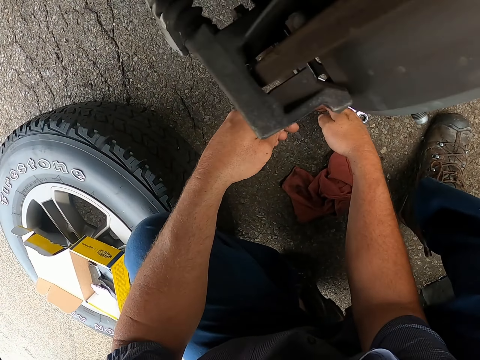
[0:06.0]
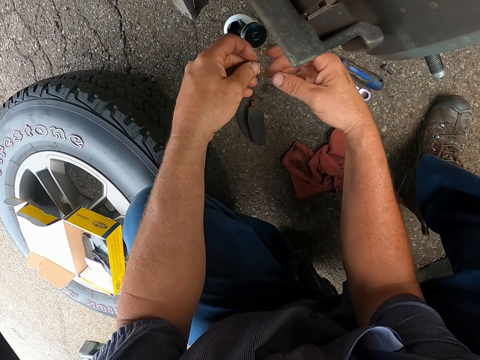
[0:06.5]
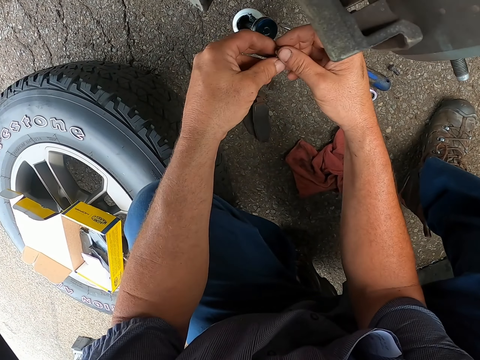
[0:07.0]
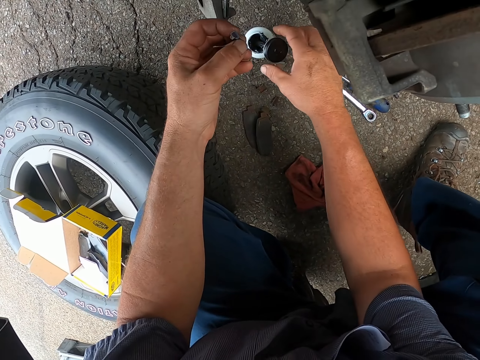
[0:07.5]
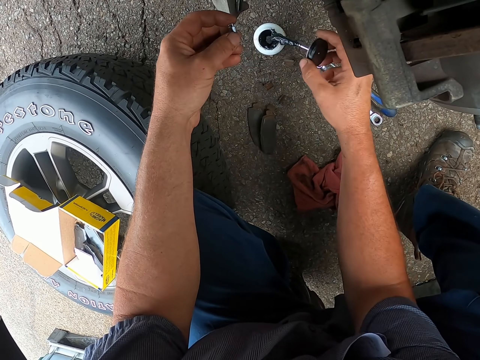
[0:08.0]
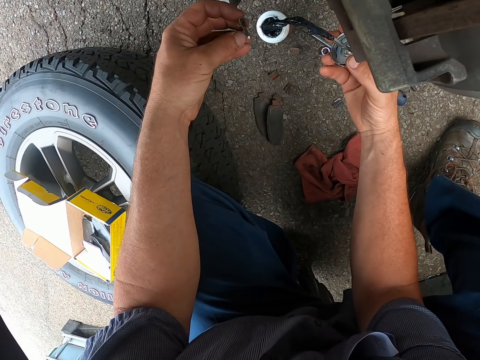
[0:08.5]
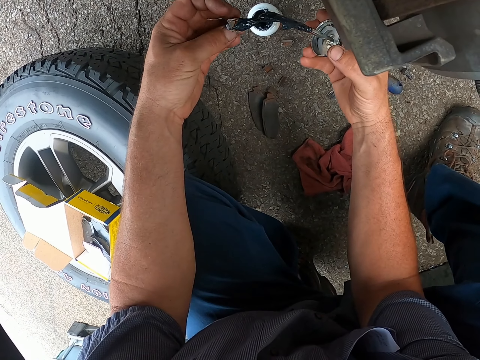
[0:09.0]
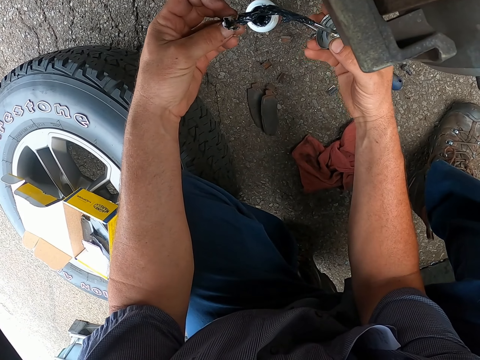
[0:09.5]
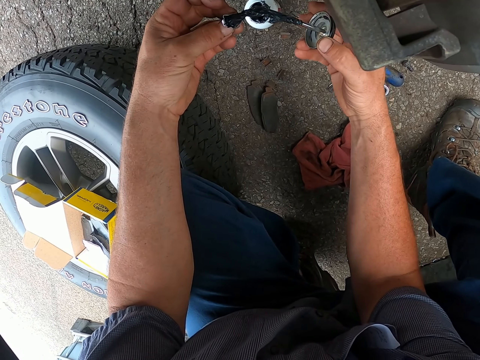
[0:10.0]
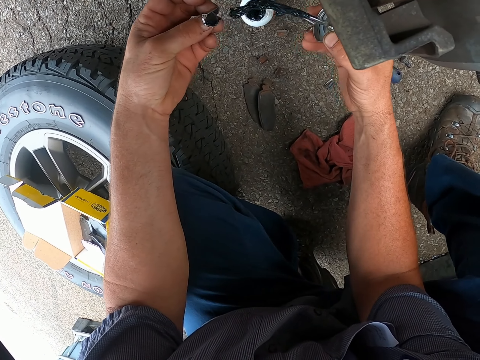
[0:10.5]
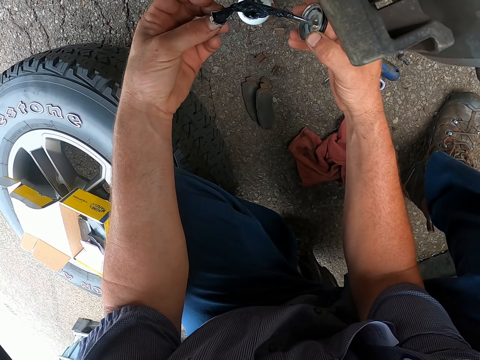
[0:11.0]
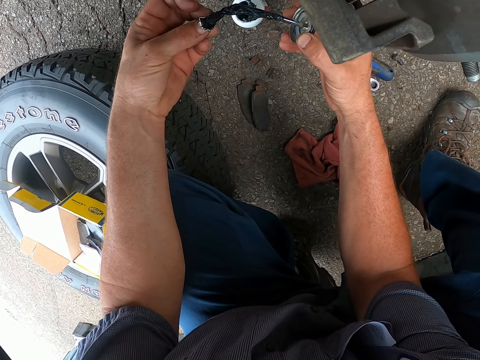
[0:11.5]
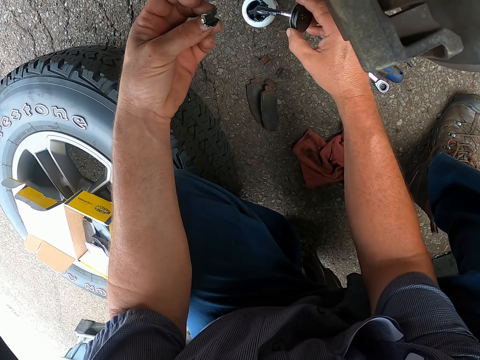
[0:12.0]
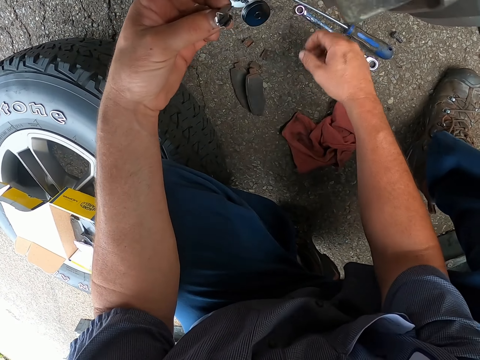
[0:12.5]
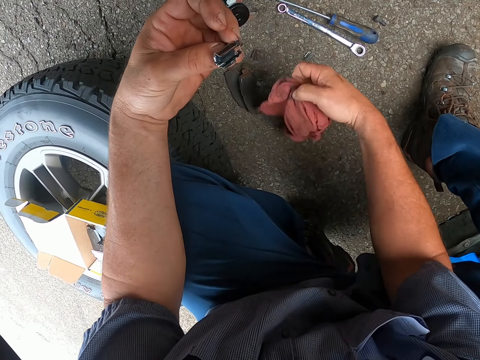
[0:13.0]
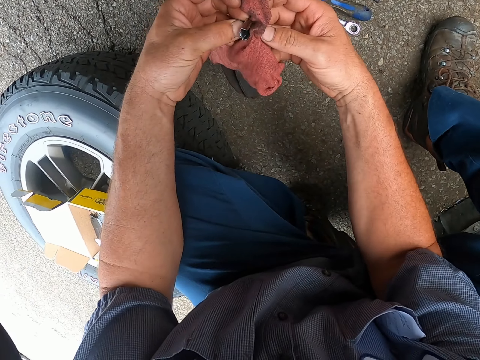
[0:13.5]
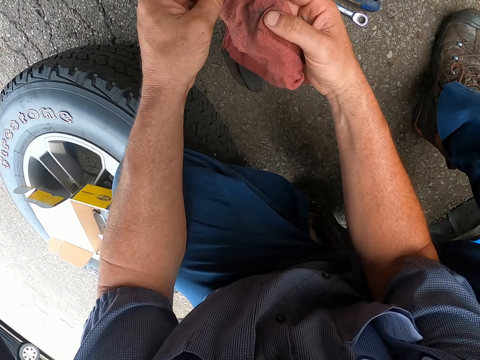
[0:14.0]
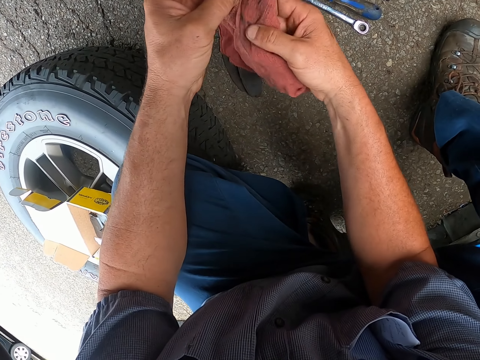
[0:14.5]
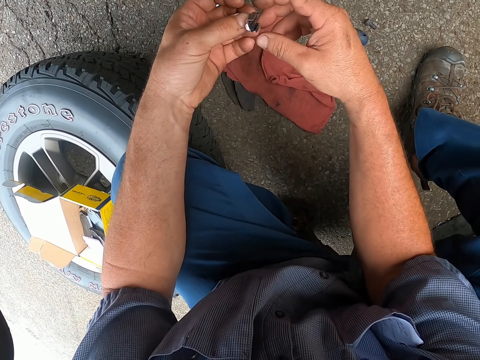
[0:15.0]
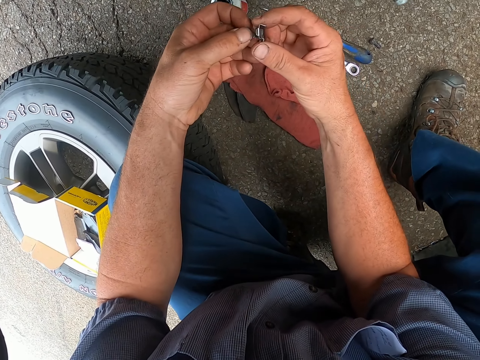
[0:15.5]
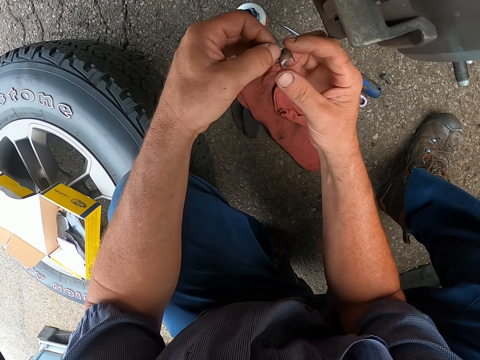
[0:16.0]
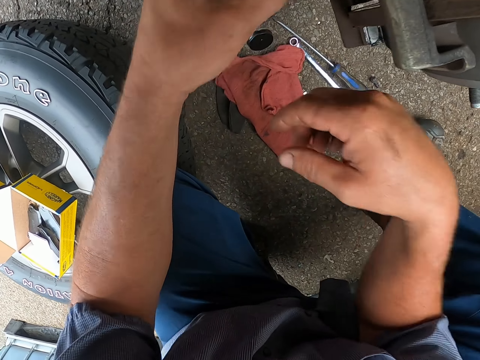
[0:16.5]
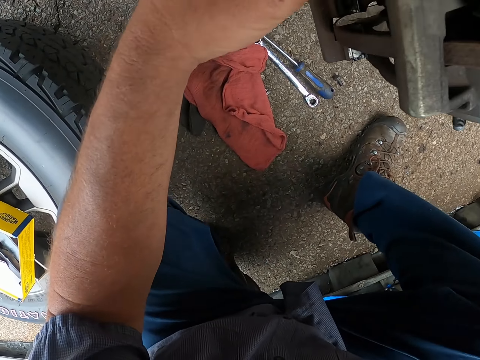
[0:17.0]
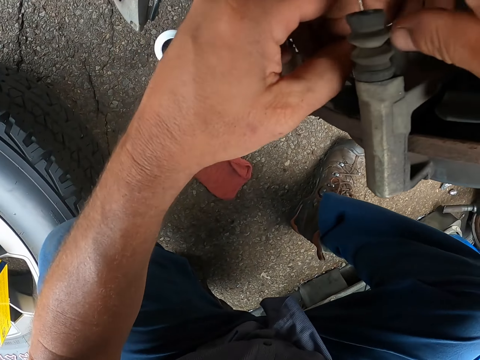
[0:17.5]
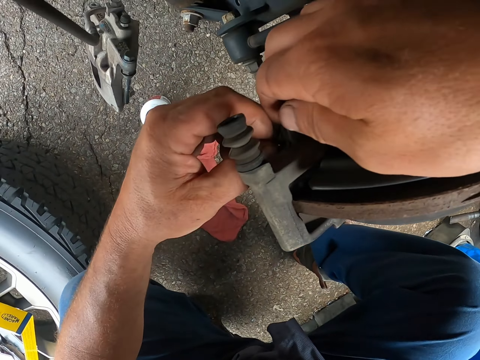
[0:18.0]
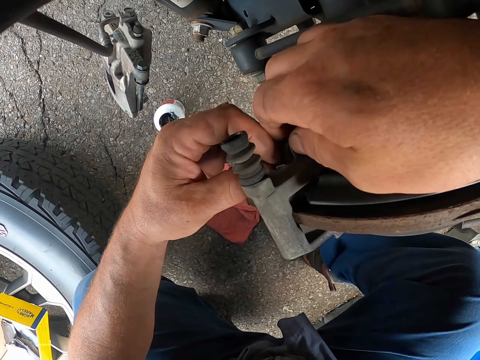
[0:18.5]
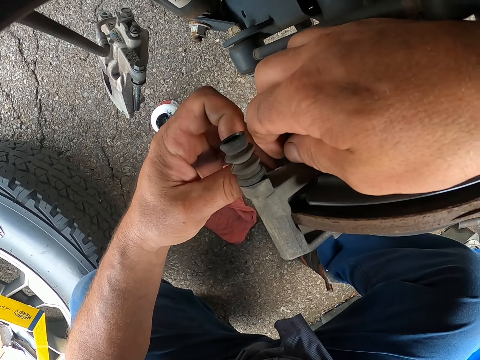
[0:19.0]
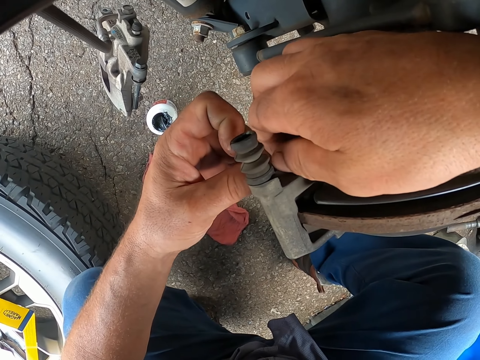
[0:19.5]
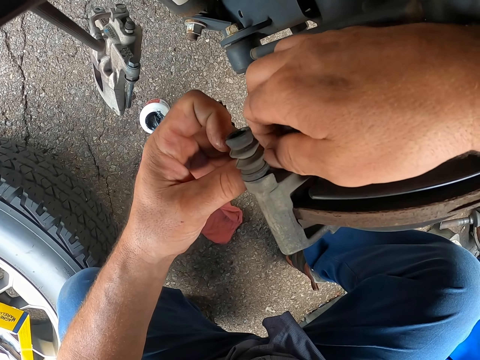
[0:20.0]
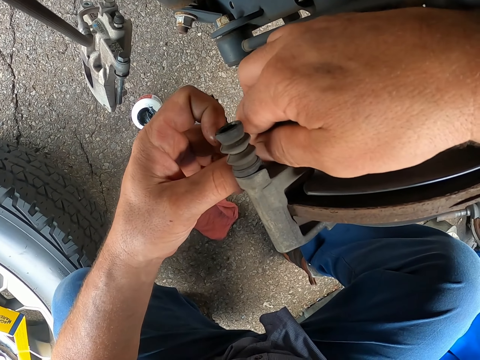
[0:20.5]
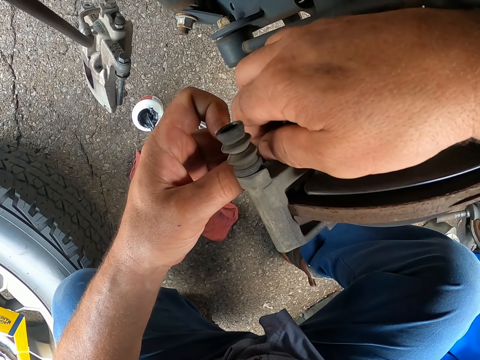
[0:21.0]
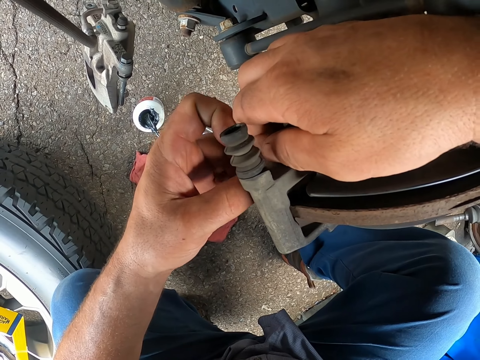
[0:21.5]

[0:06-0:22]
The camera wearer paints a tool. They apply lubricant in something. They pick the towel from the ground. They wipe the excess lubricant from the tool with a piece of cloth. They fix the tool in the wheel hub on the disc brake.

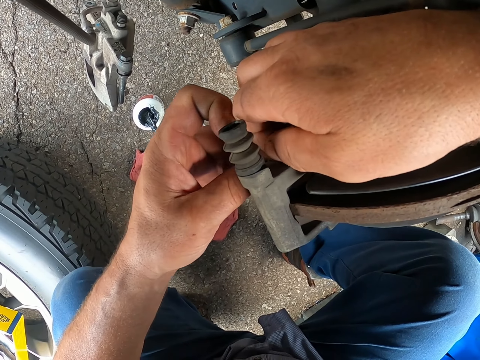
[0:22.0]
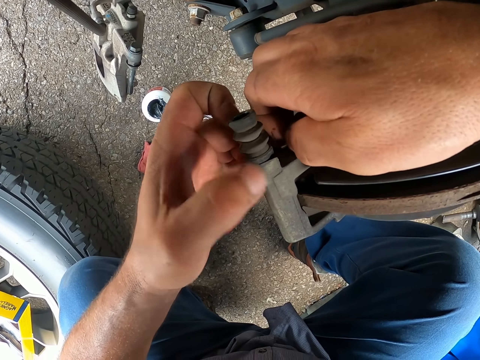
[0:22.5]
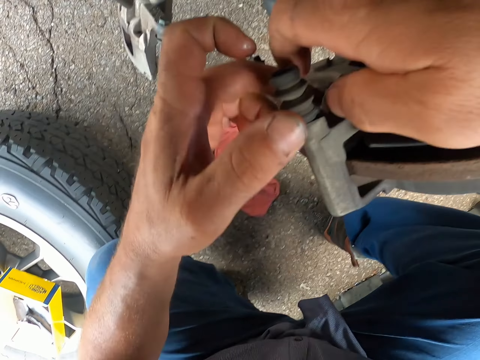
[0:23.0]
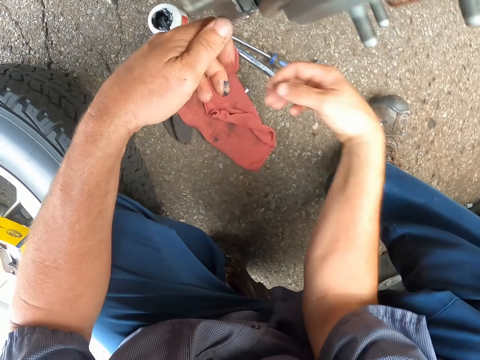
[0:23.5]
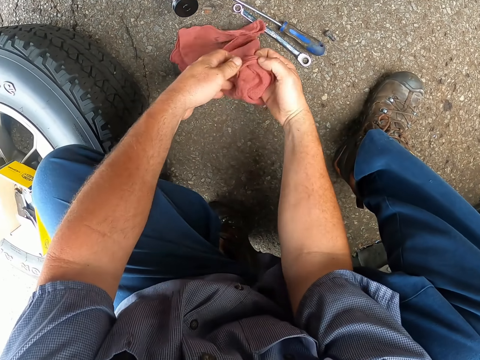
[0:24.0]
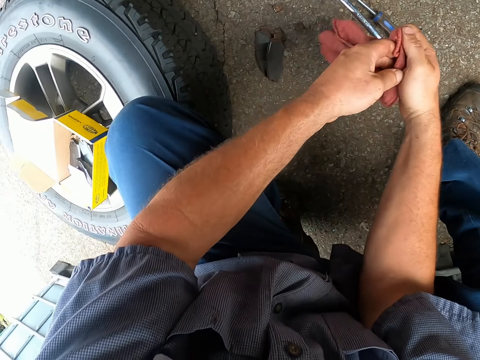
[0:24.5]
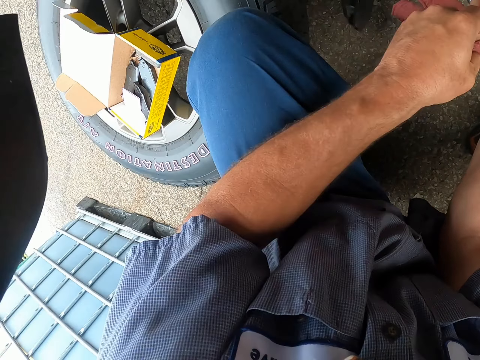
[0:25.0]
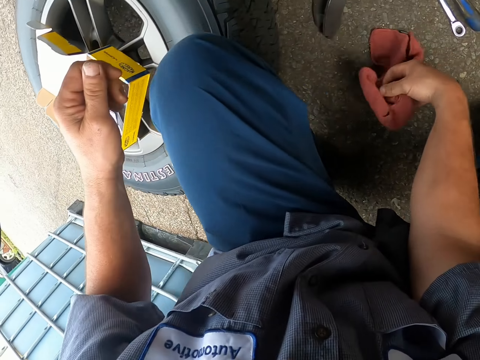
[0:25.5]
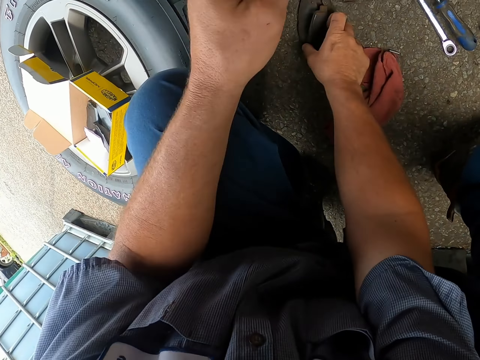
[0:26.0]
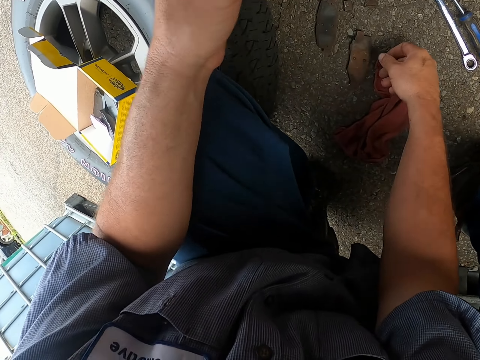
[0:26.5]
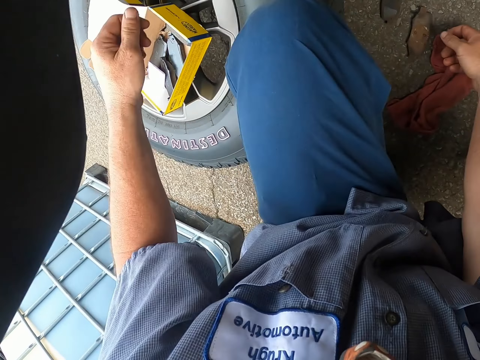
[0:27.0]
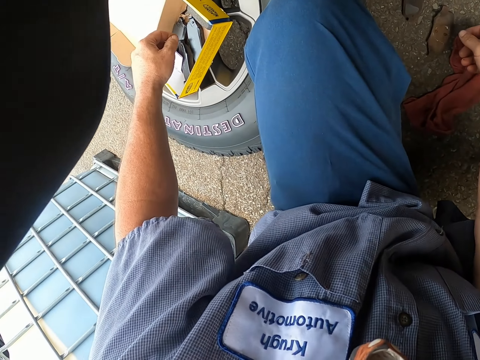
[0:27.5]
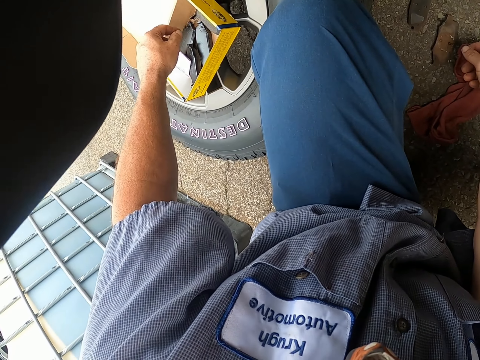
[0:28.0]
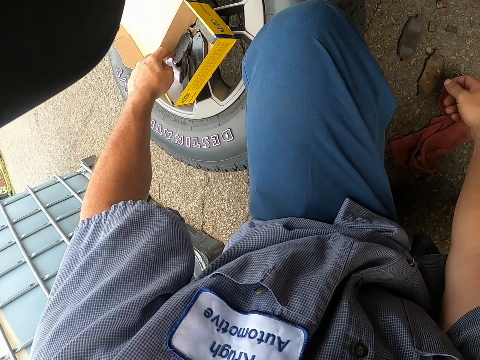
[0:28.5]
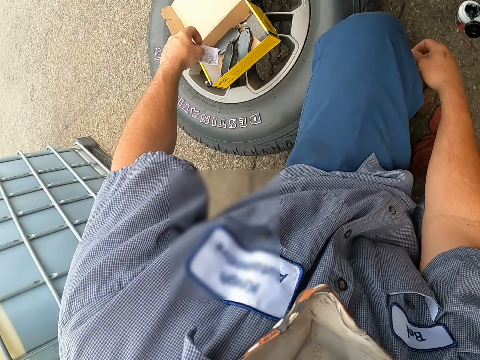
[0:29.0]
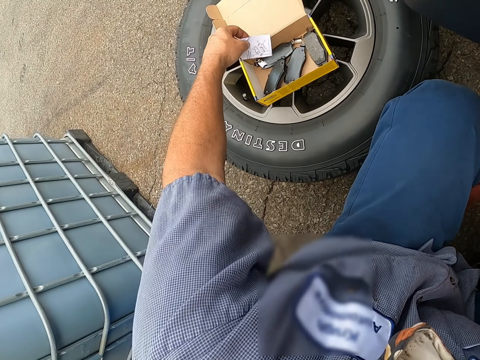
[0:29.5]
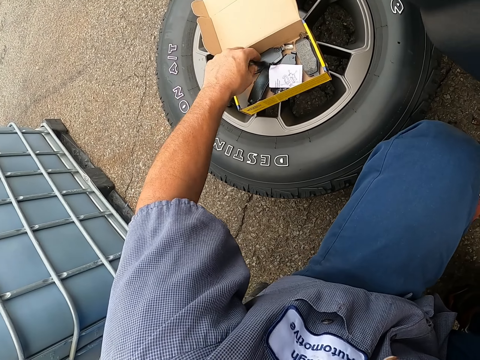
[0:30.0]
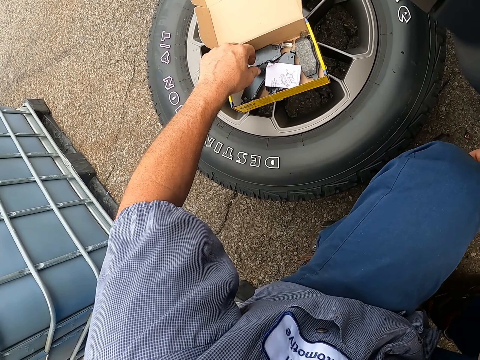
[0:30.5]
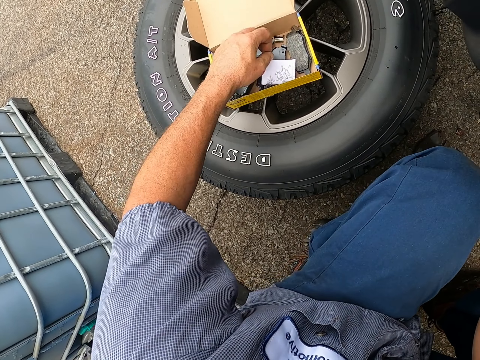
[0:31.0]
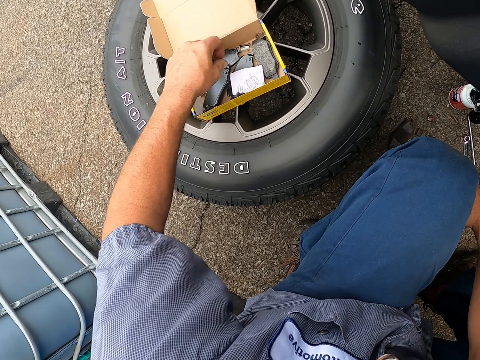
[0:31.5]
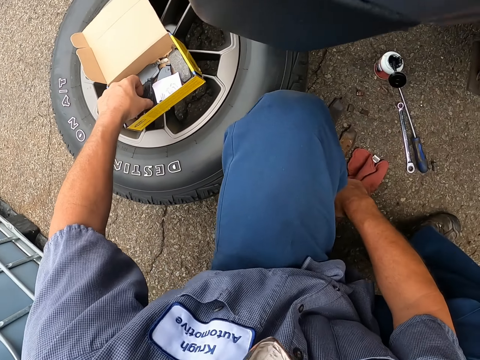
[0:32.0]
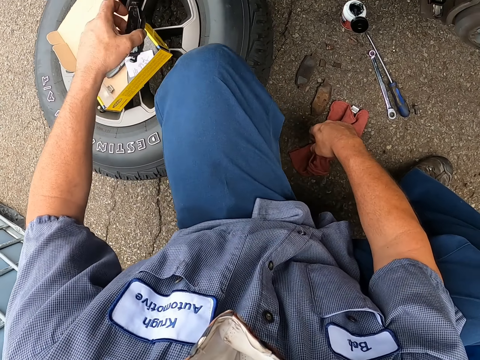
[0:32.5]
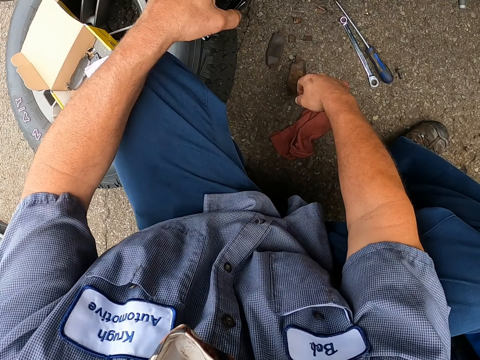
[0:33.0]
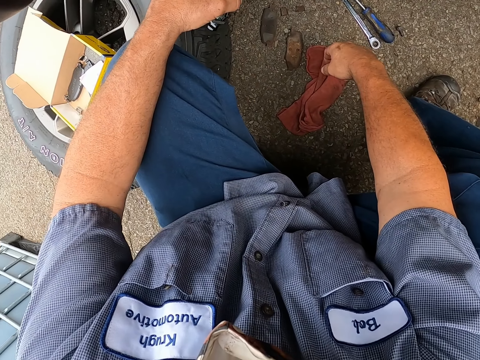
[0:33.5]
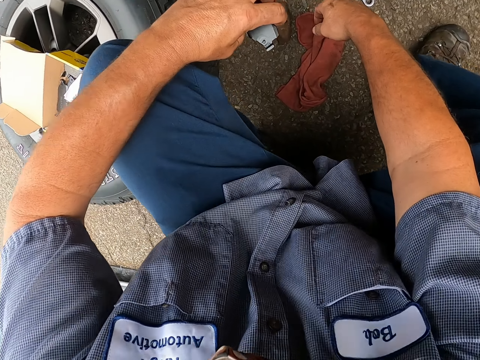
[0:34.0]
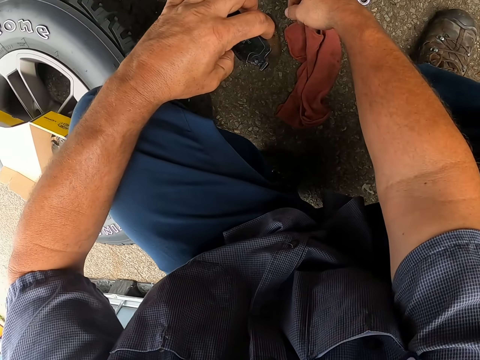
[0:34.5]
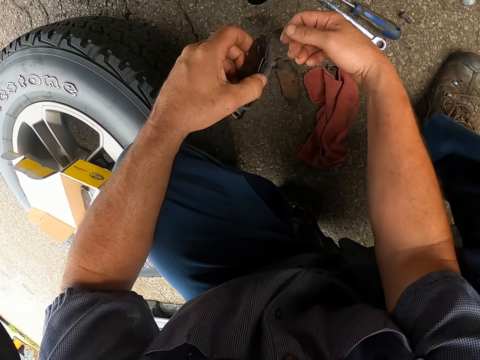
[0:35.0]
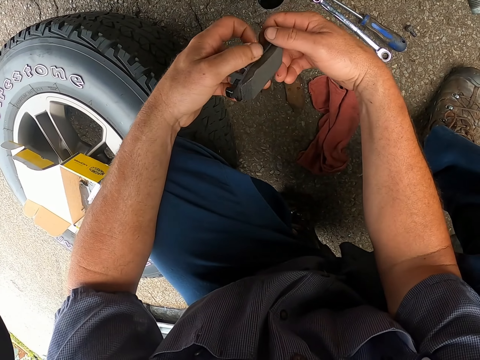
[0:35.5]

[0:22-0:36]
The camera wearer wipes his hands with a piece of cloth. He puts the piece of cloth on the ground. He picks a paper and places the paper inside the box. He picks up brake pads in the carton box.
